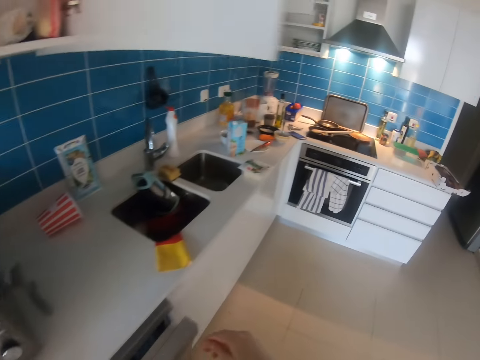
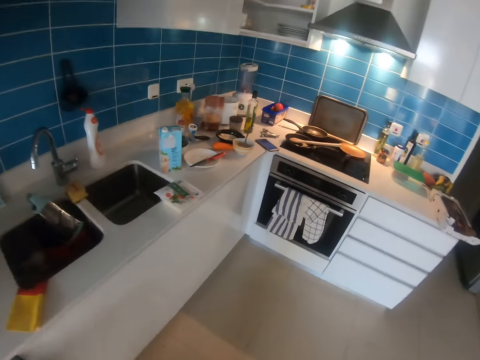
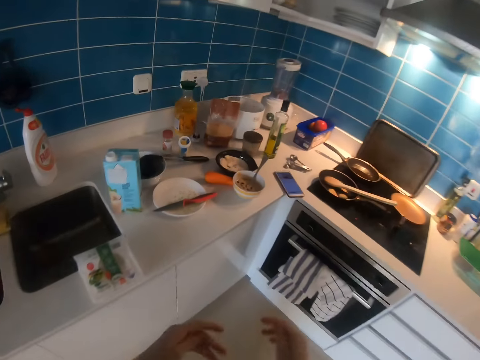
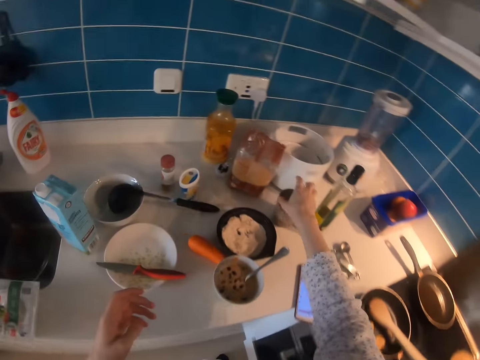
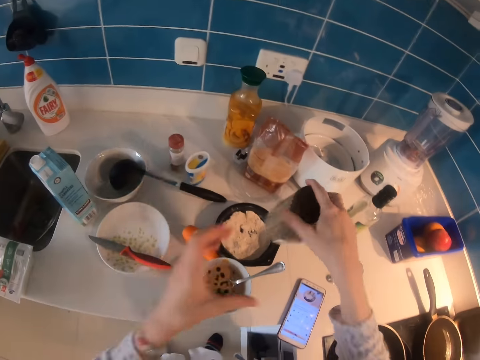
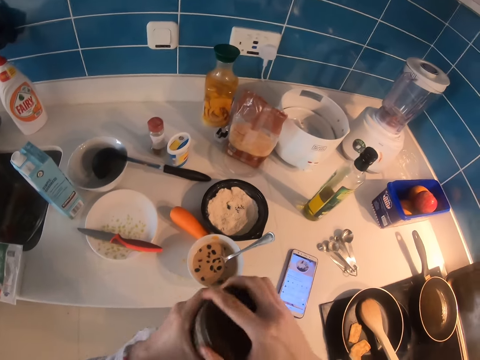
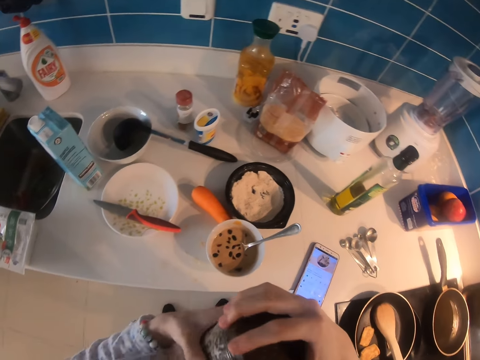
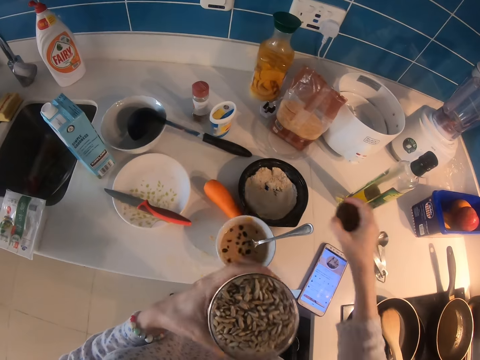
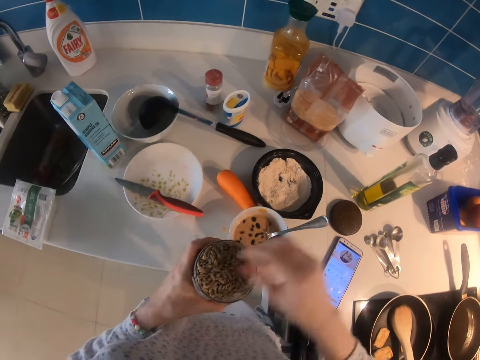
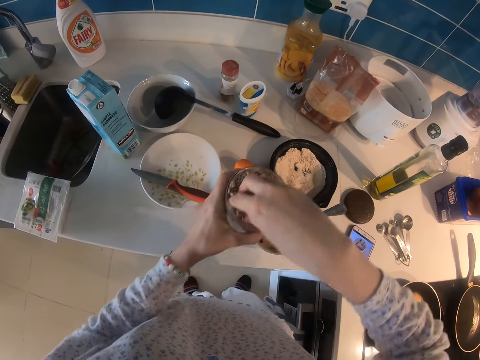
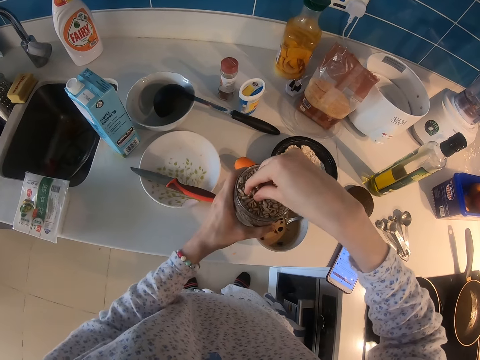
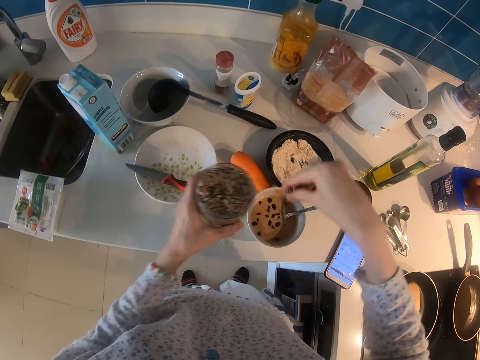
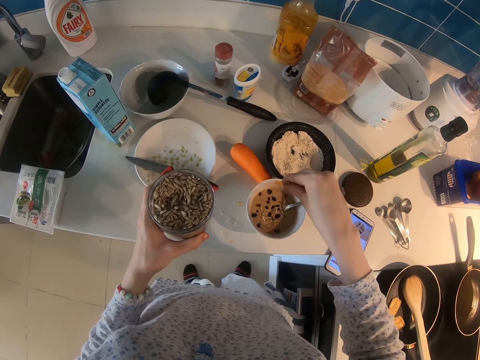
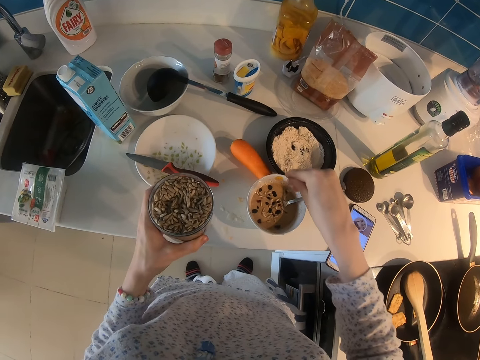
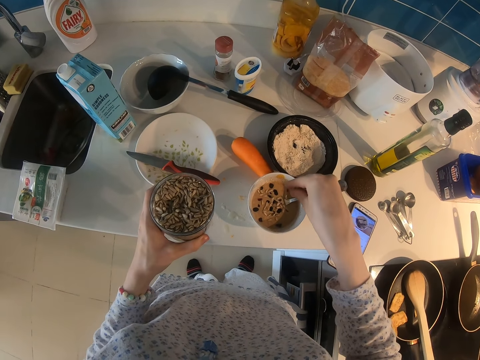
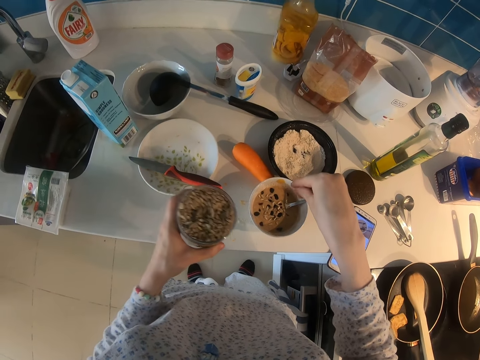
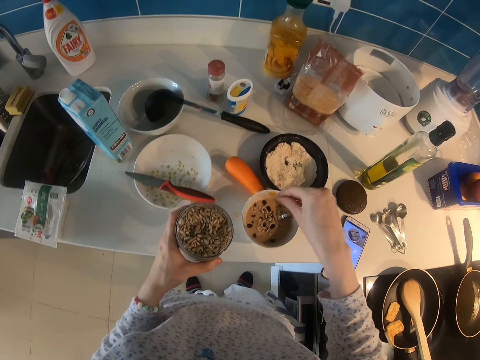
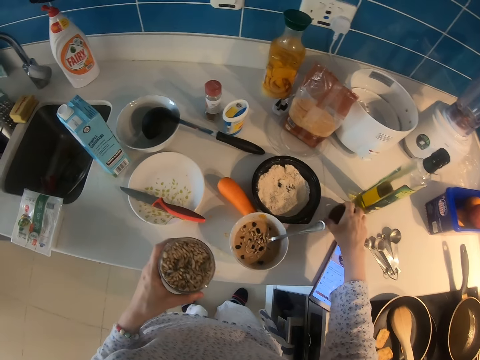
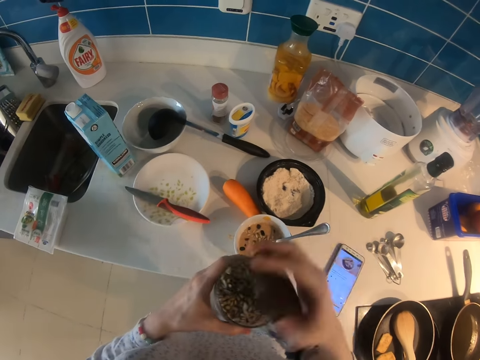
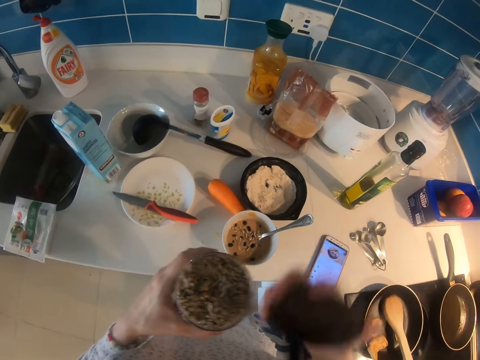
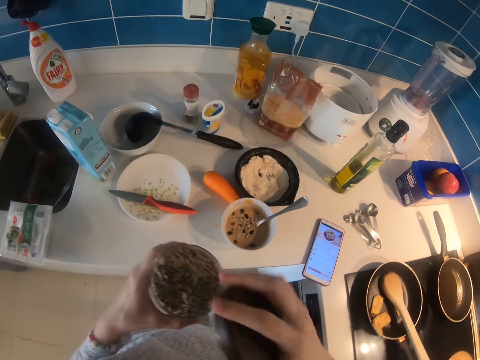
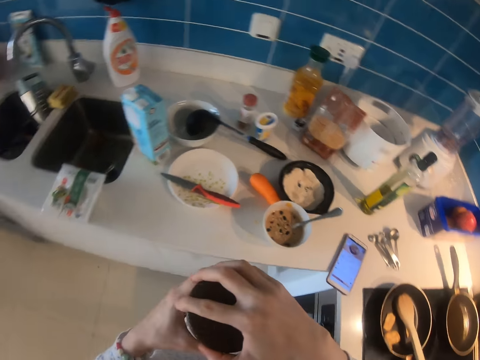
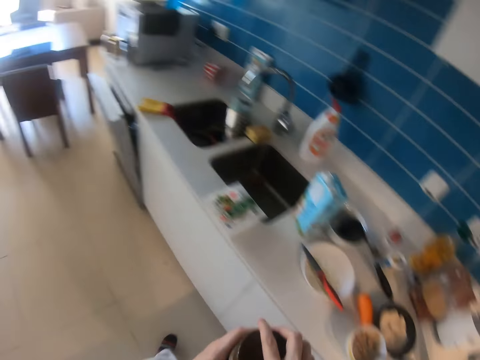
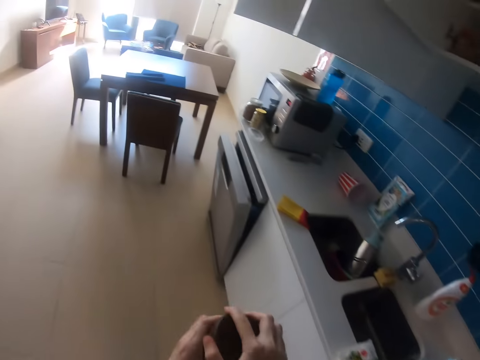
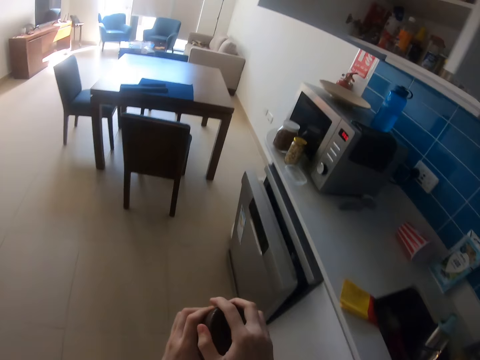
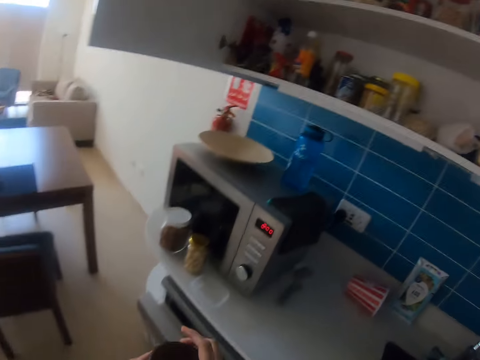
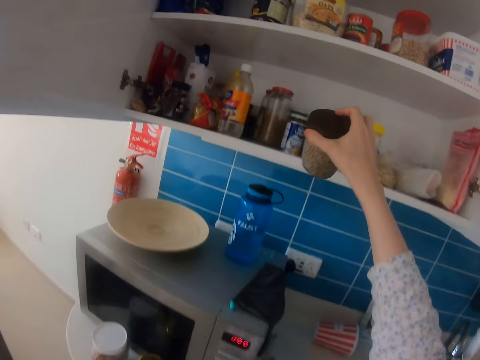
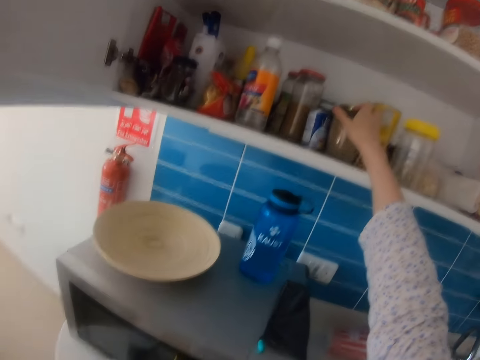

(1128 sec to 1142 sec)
The camera wearer steps forward. They pick the container. They open the lid. They put the lid down. They pick something. They put something in the cup. They pick the lid. They put the lid on the container. They step forward. They put the container on the shelf in the cabinet.

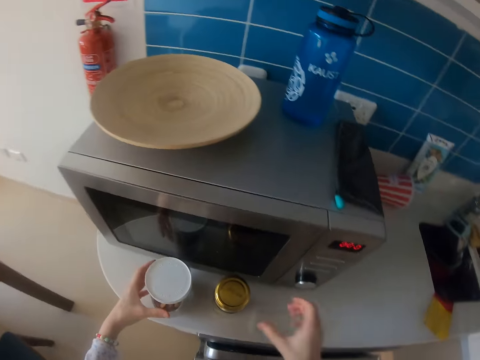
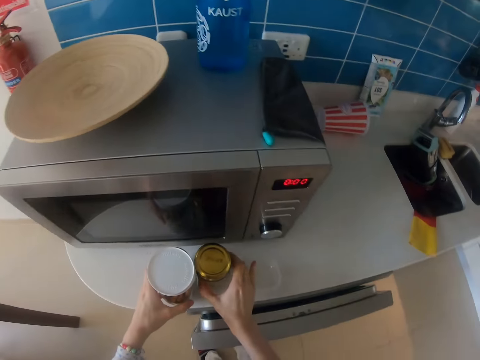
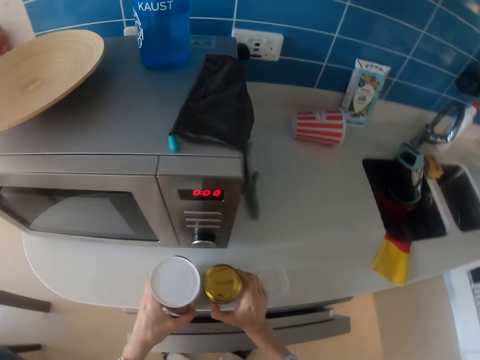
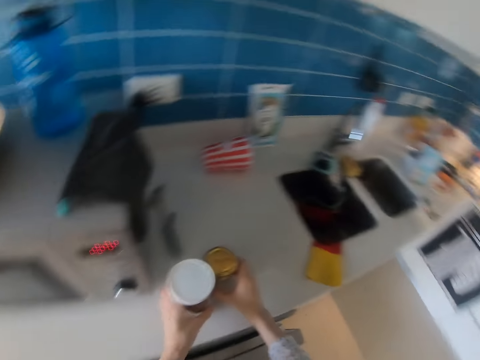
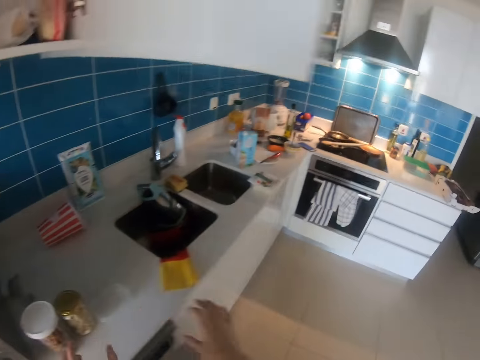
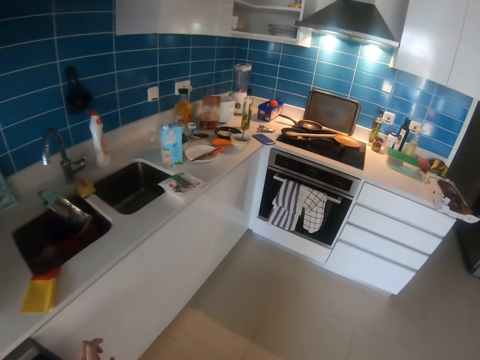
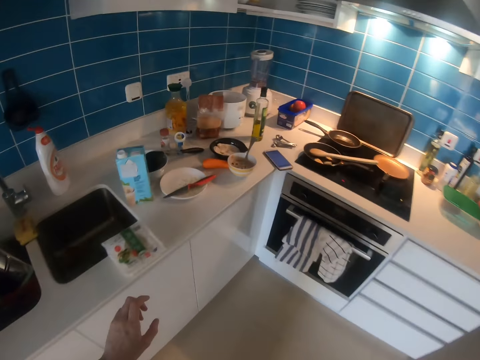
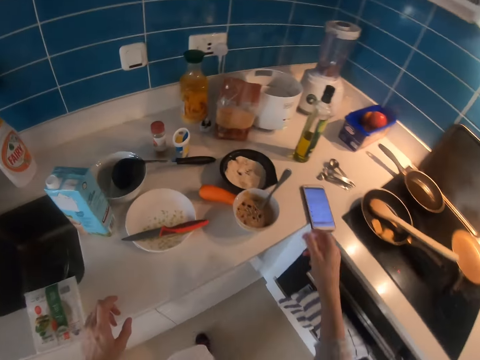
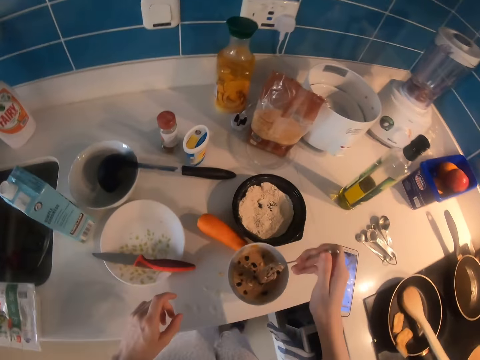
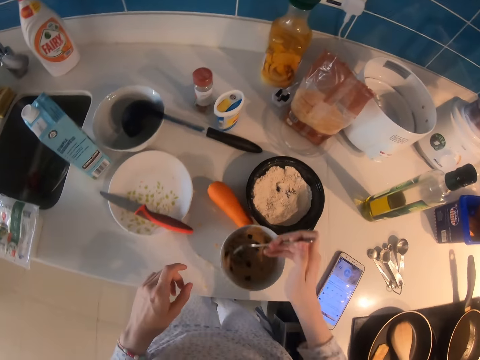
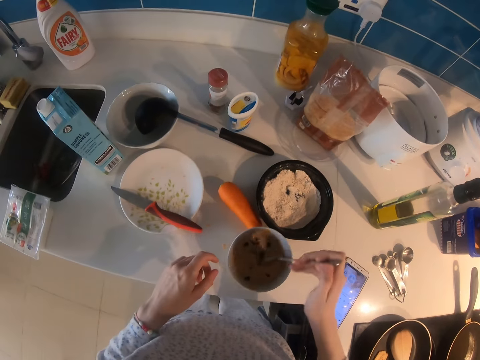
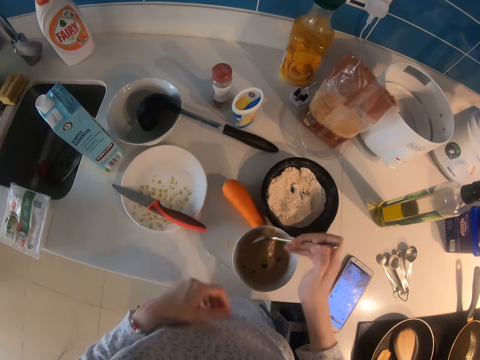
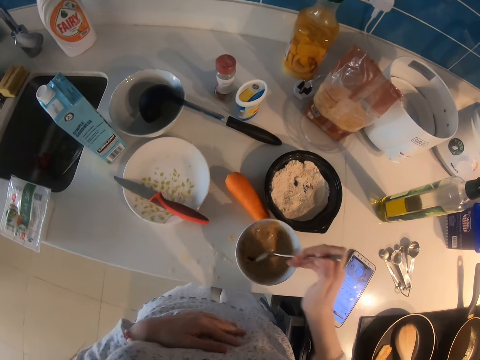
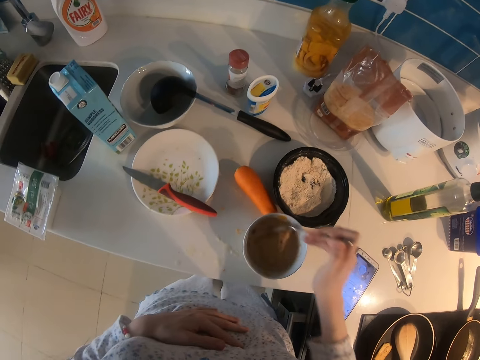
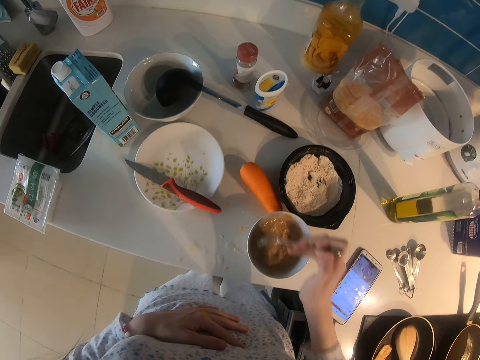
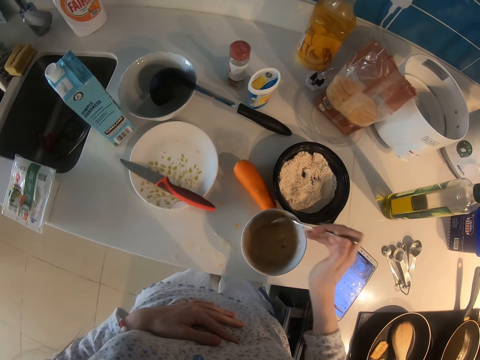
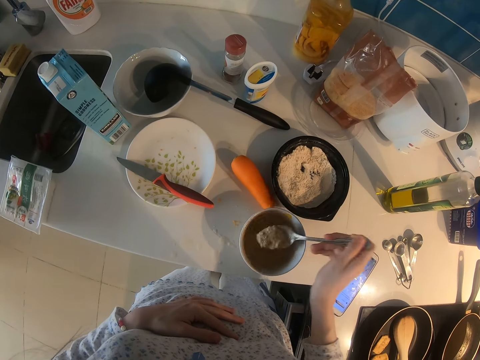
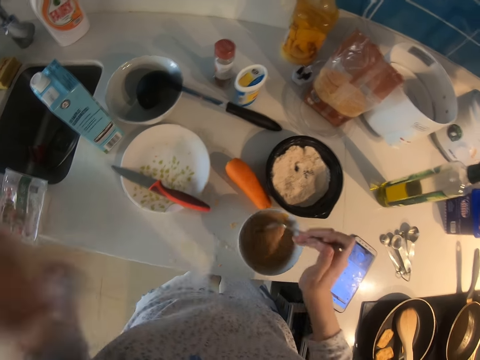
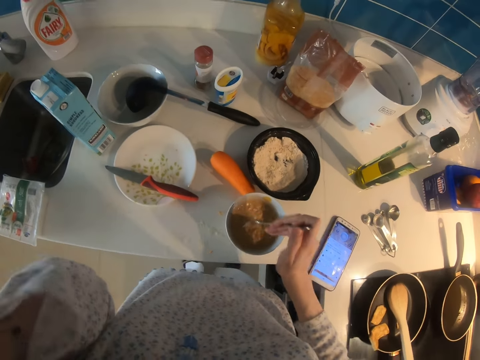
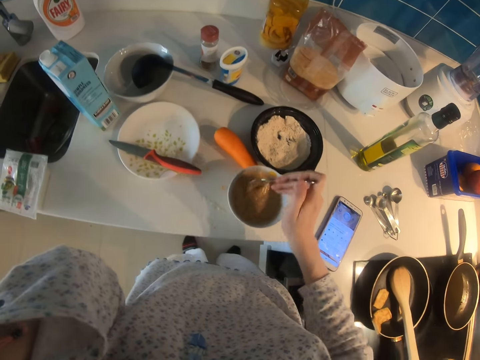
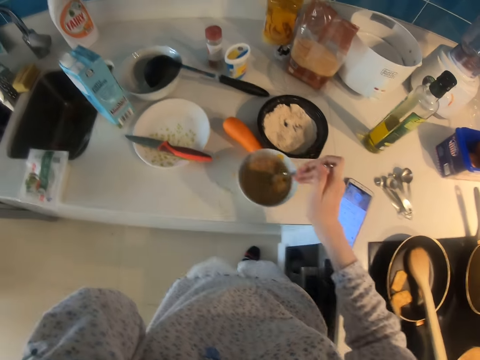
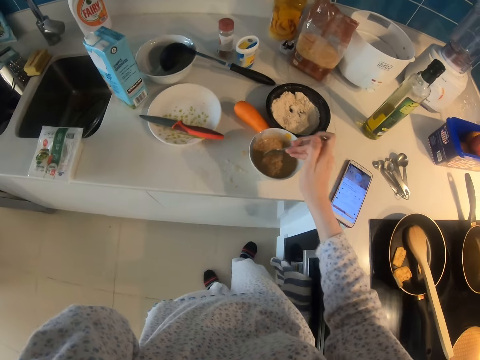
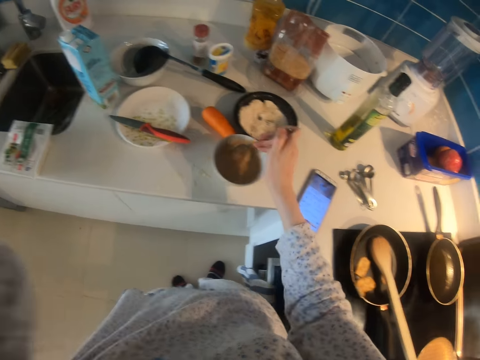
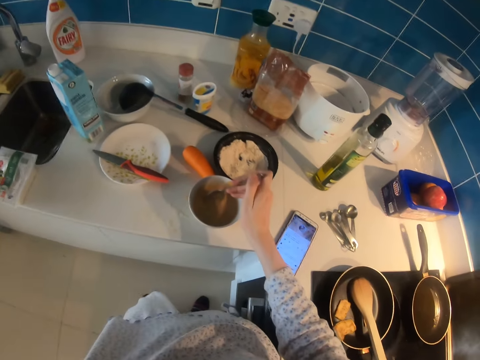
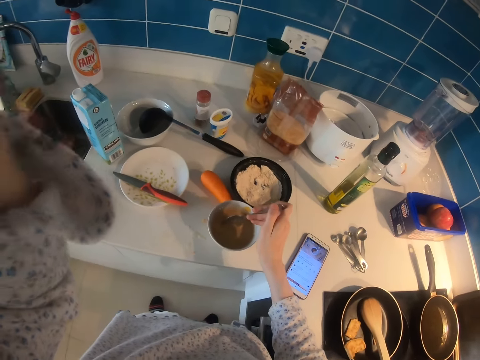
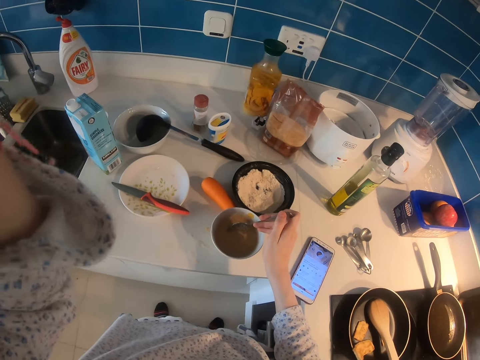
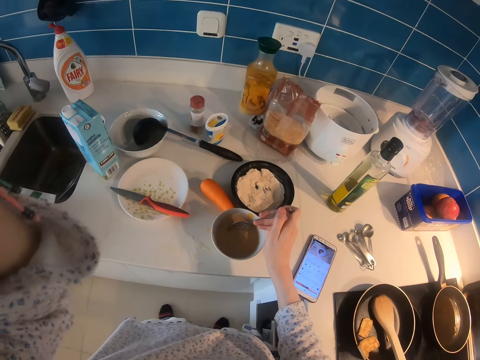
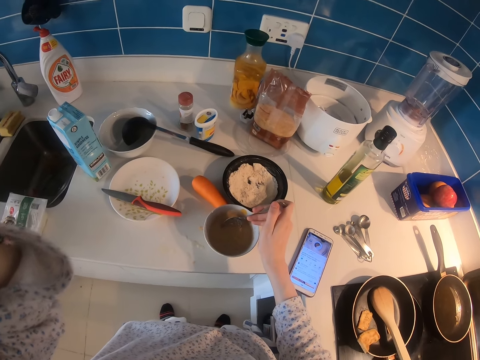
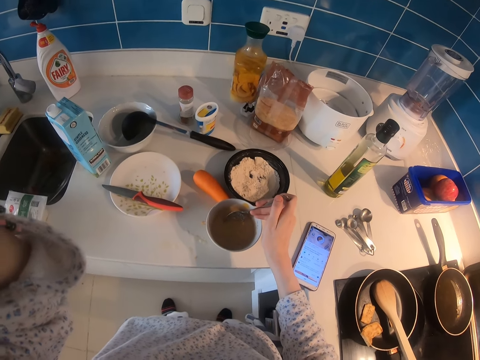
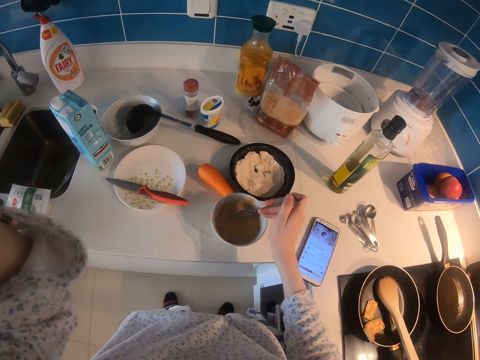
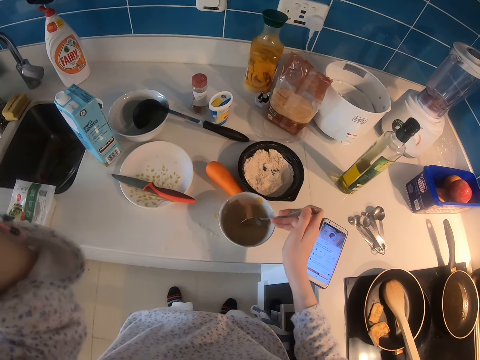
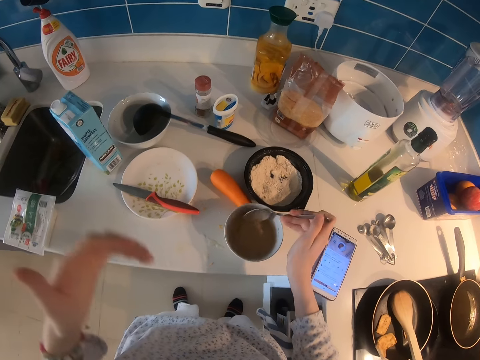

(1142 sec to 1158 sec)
The camera wearer moves the containers. They step forward. They pick the spoon. They stir the mixture. They move the hand. They move the legs. They stir the mixture. They adjust the camera.
